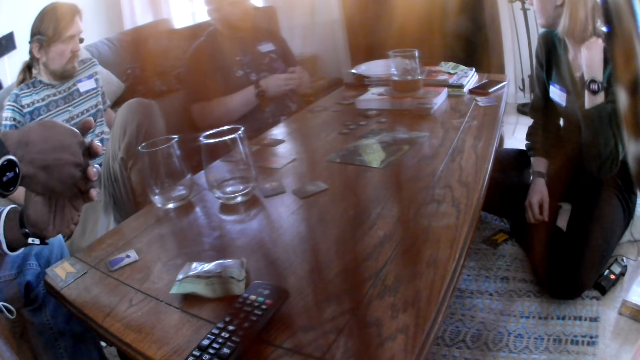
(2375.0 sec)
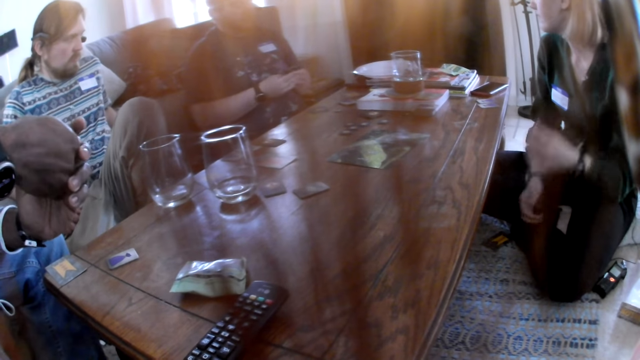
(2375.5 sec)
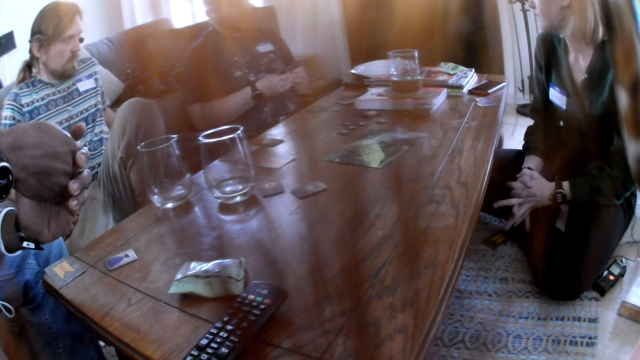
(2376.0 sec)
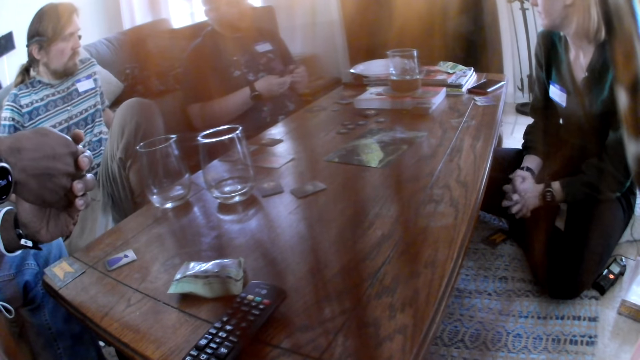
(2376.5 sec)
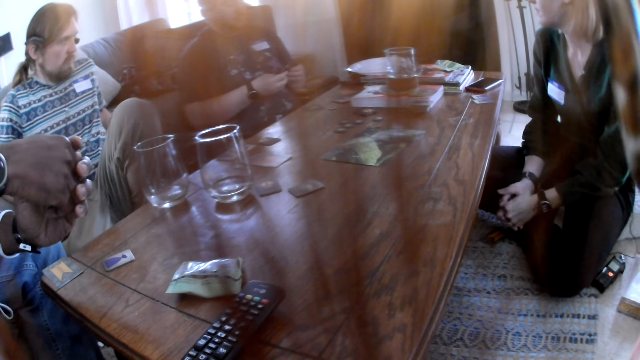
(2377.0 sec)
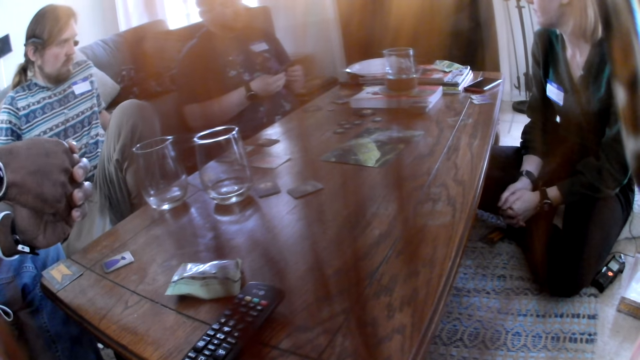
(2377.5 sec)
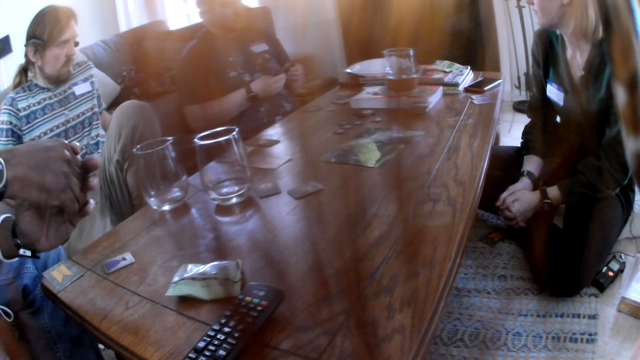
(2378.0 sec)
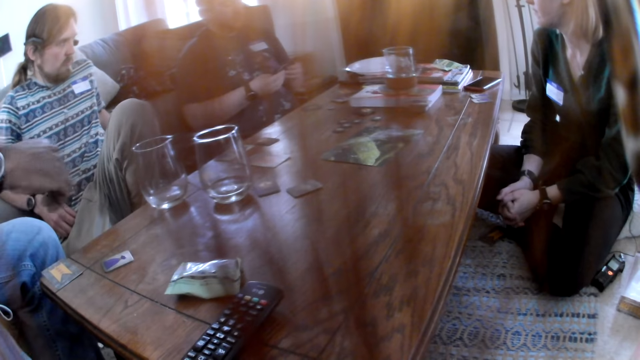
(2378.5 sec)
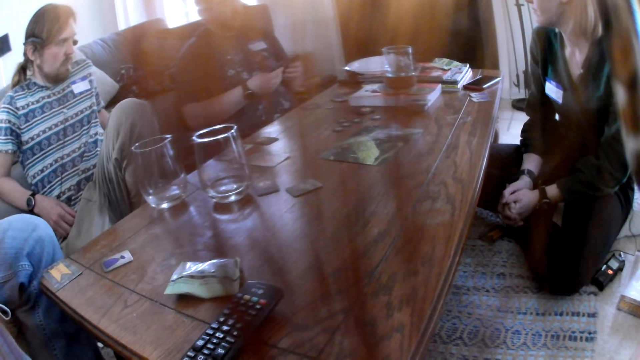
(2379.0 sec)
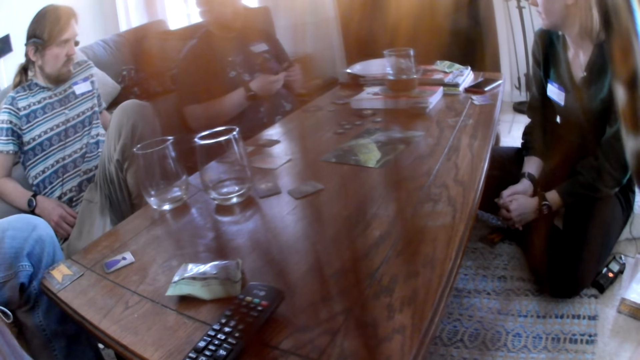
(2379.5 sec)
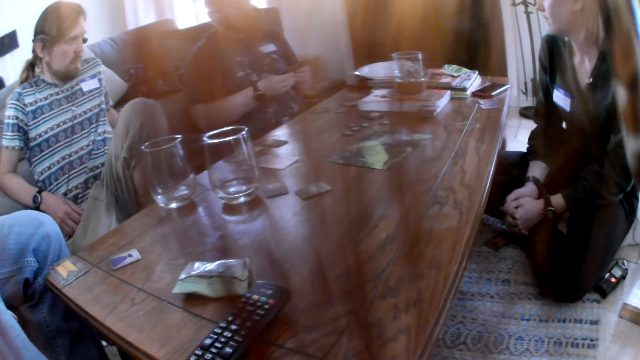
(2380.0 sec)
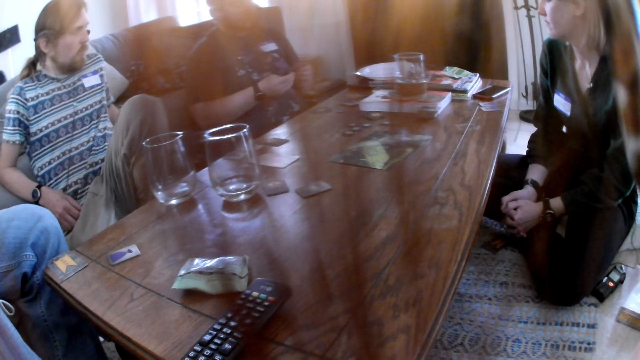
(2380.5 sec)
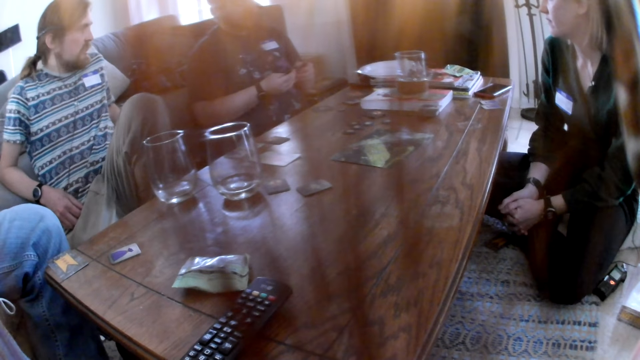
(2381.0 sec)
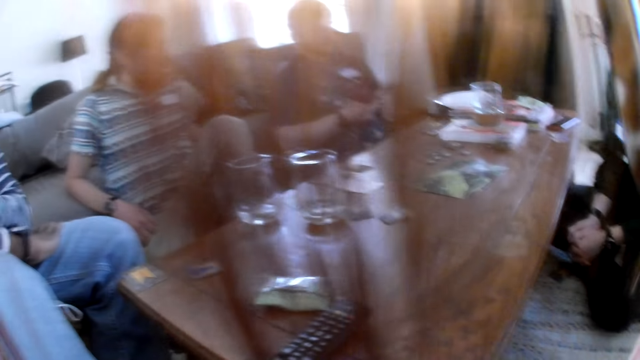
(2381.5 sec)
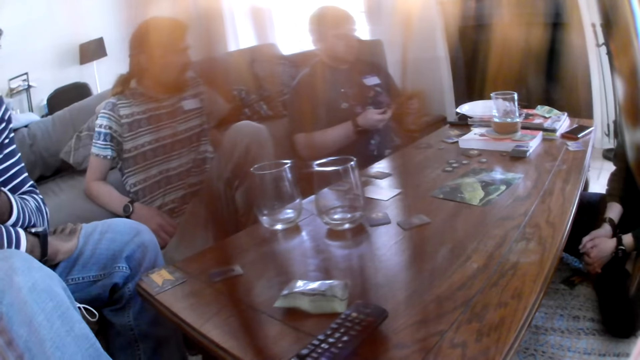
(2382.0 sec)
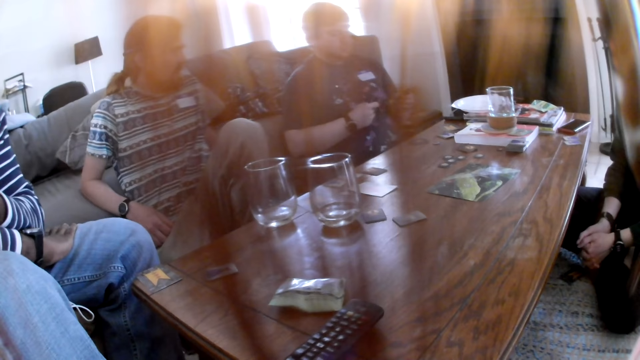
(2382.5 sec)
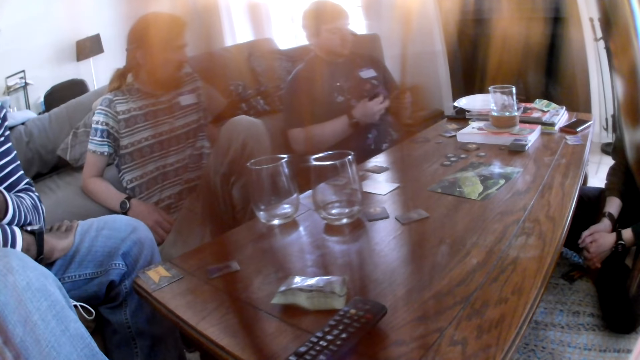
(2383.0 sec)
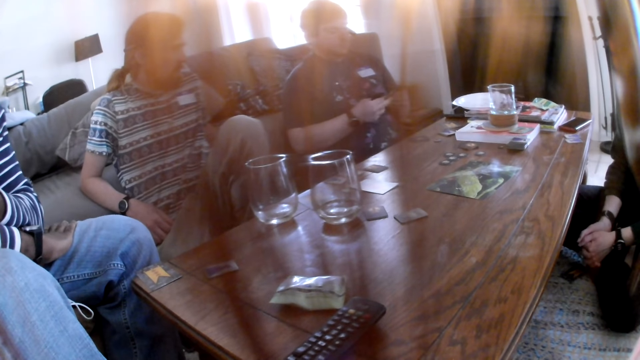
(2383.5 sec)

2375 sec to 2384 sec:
The camera wearer looks around the table. A man interacts with the camera wearer, a woman, another man and a third man.

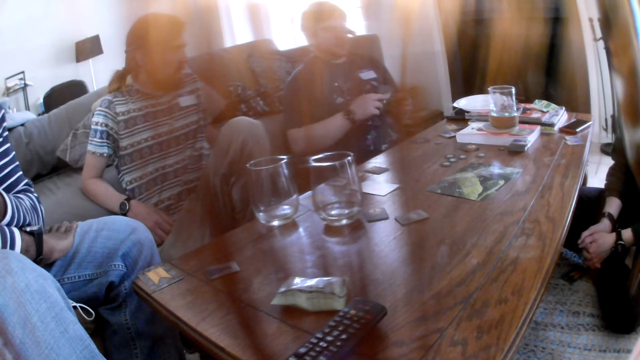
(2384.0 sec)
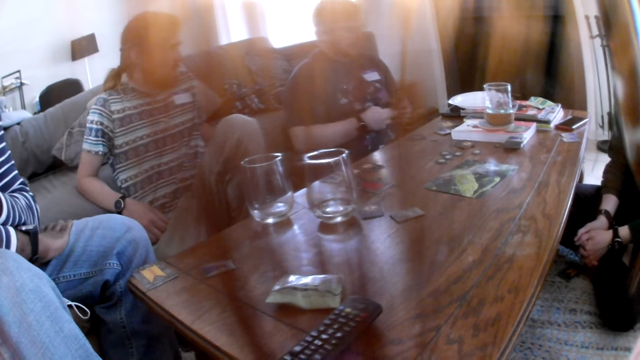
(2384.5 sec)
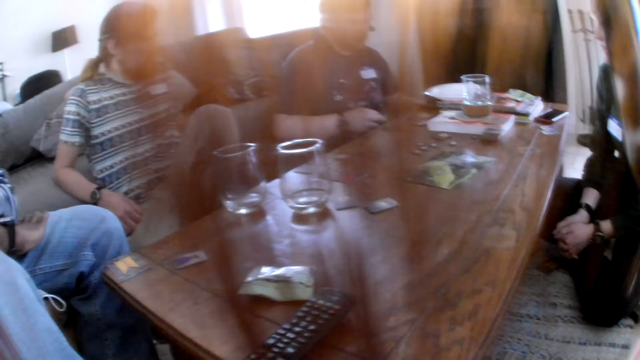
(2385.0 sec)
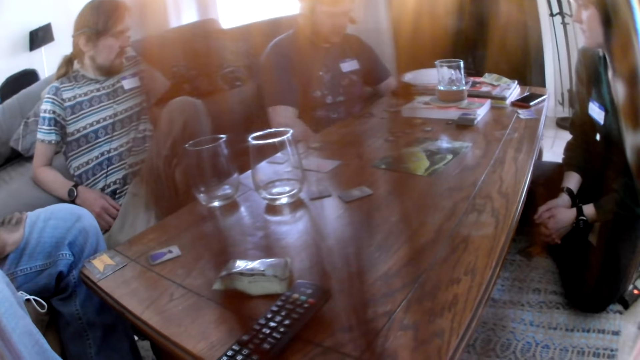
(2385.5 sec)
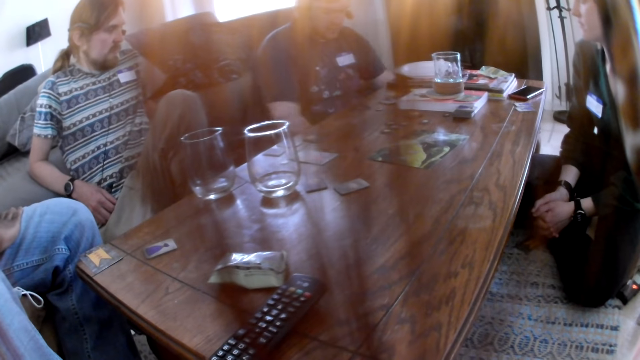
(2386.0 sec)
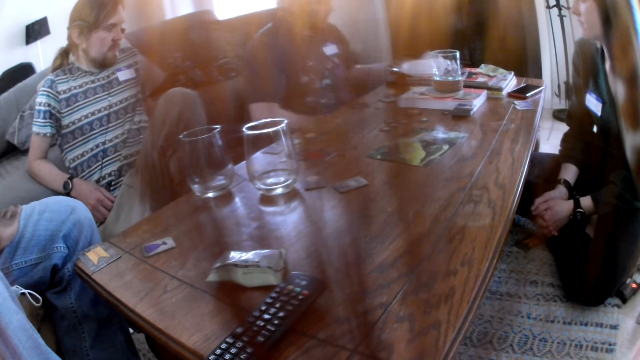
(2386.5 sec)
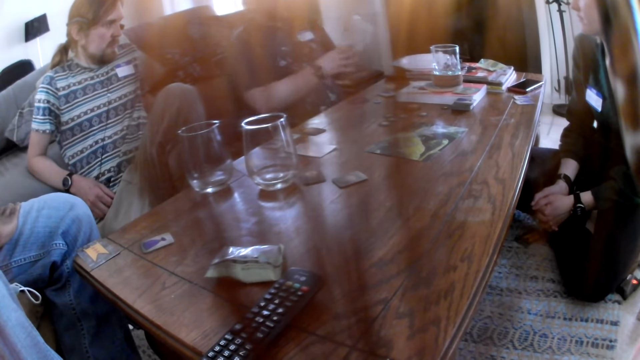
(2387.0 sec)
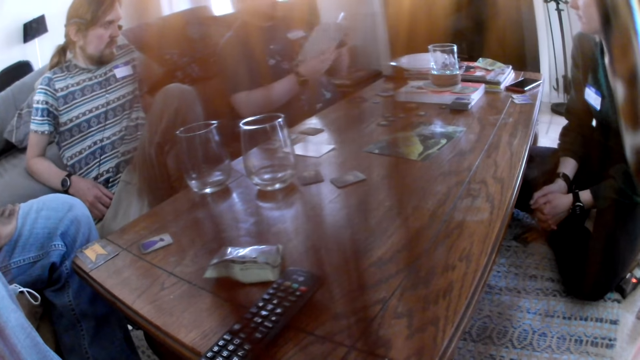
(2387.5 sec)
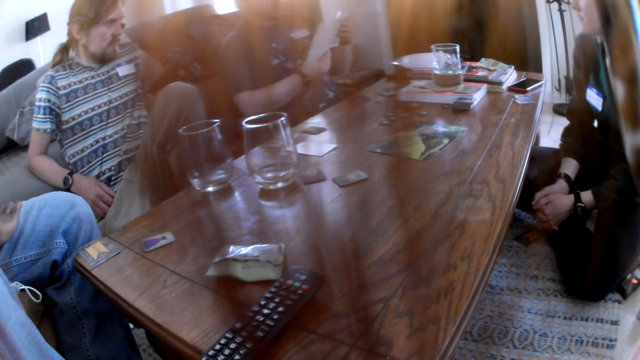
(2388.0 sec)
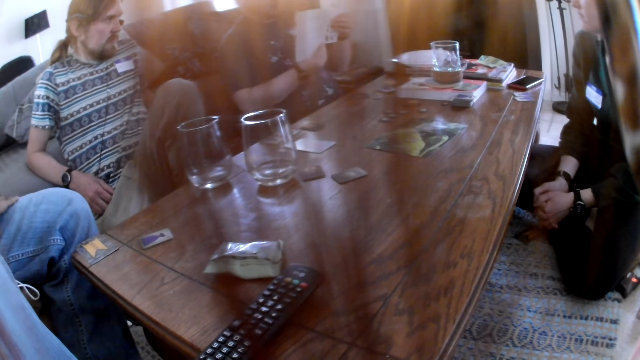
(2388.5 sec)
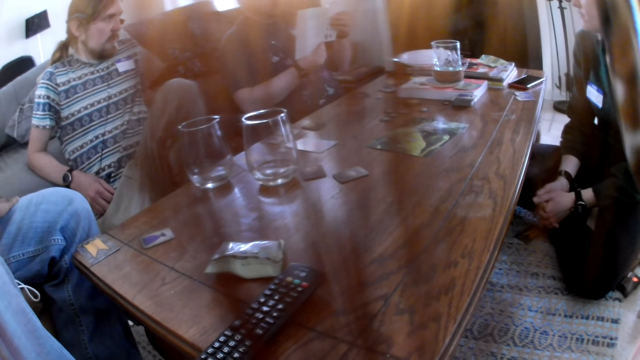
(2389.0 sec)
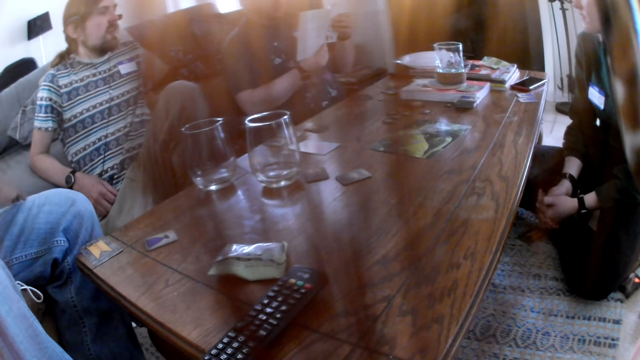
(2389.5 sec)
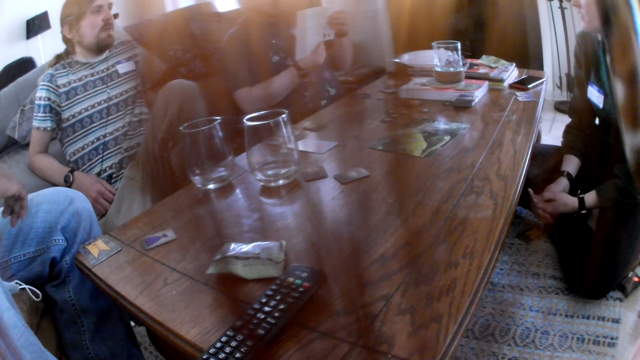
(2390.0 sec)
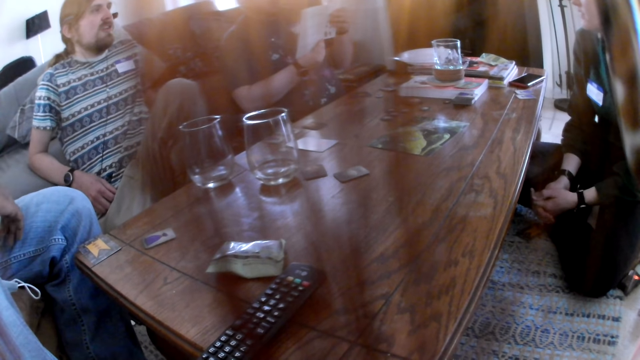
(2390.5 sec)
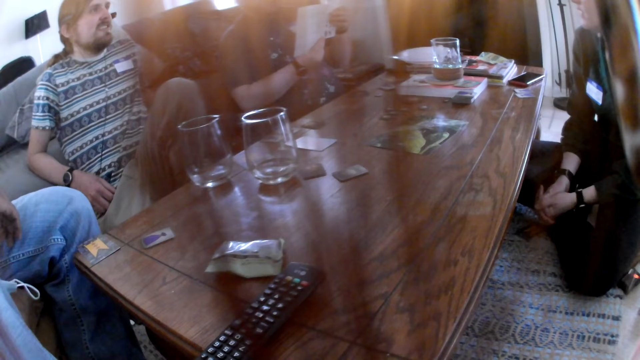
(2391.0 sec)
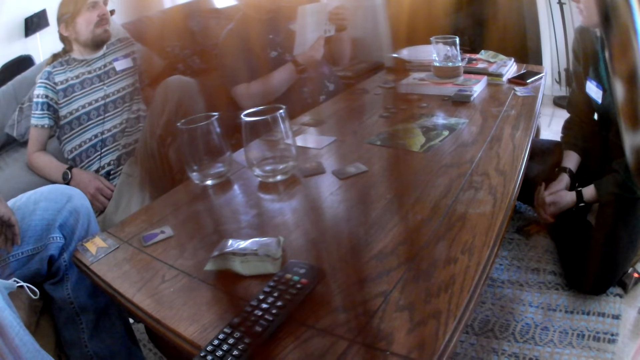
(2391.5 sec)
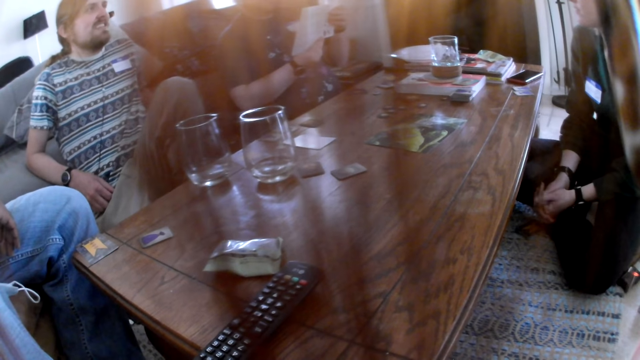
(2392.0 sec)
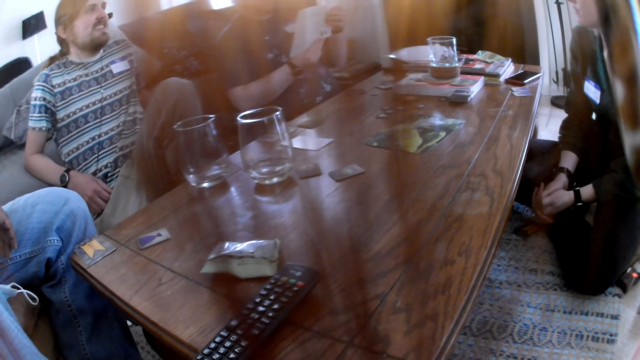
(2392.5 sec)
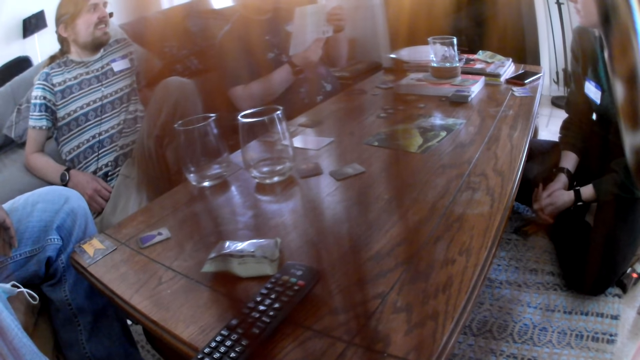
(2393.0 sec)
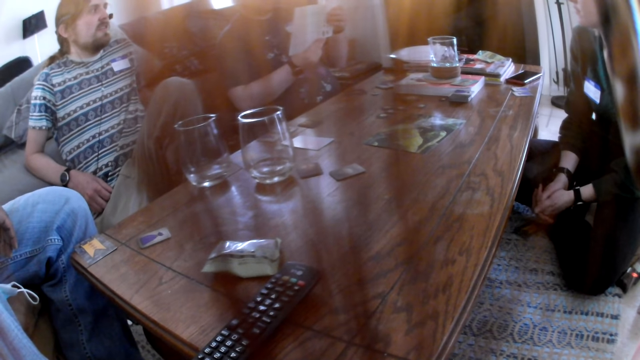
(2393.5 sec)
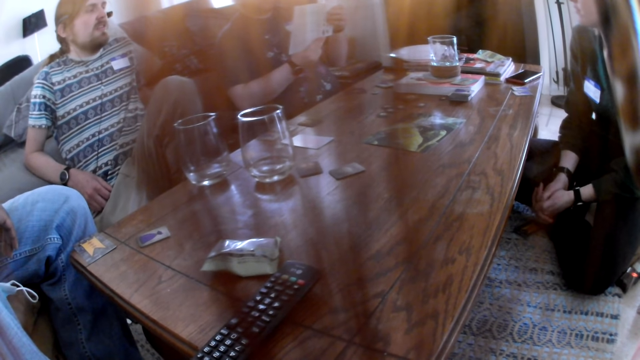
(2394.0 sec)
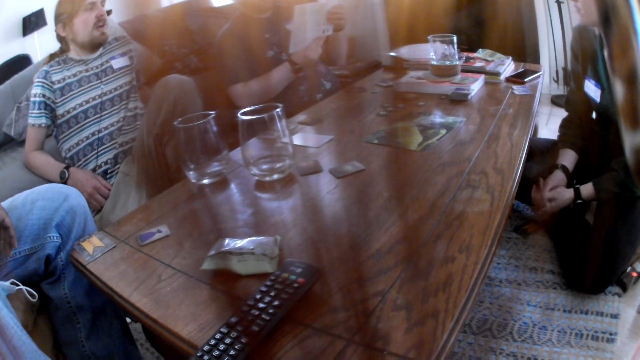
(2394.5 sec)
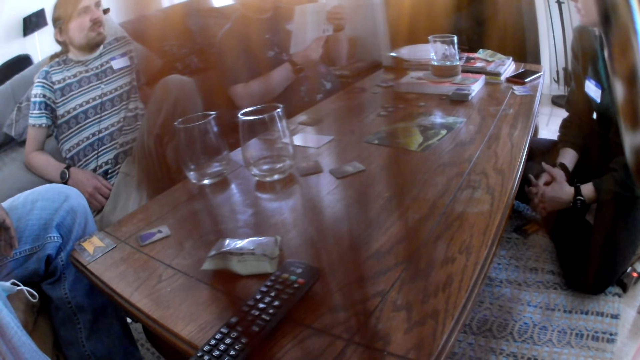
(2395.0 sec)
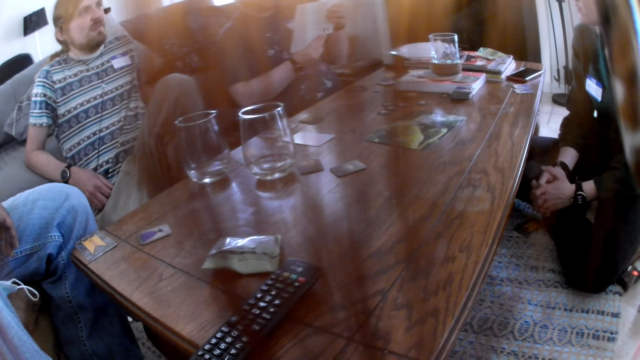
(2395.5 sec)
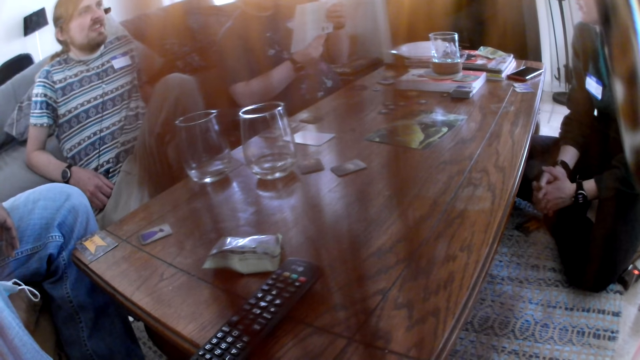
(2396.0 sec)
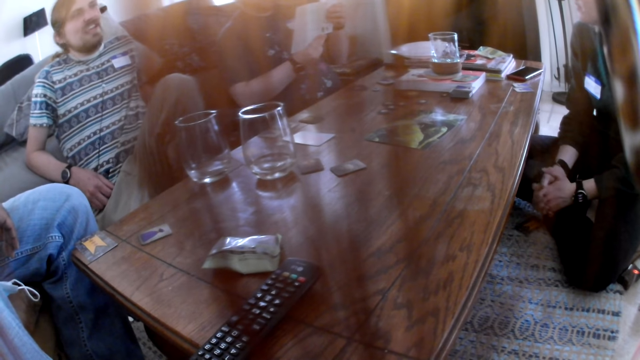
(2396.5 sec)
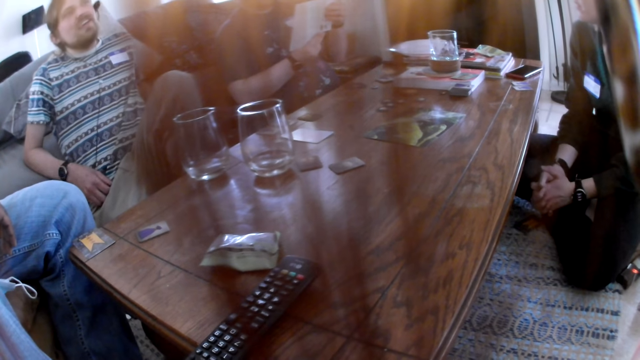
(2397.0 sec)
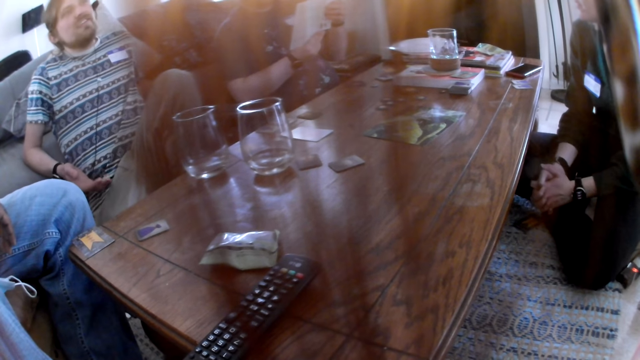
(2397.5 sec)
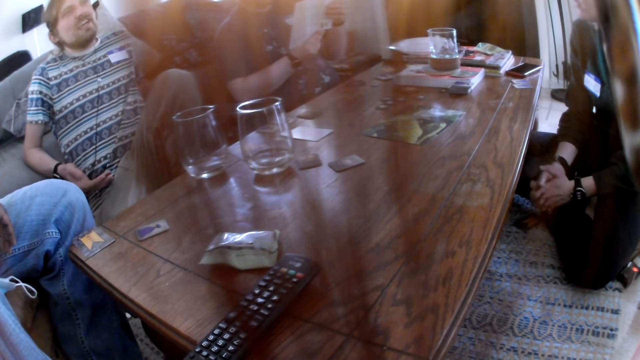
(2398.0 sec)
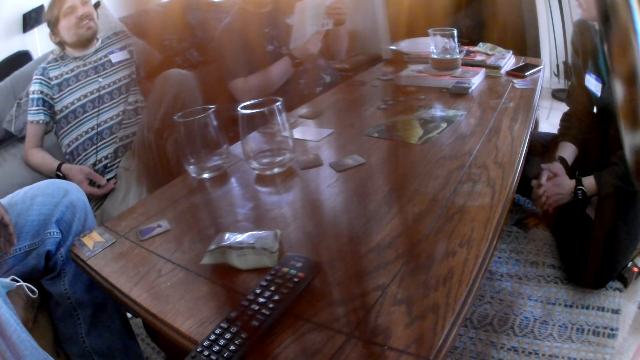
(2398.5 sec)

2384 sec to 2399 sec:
A man picks up a book or manual from the floor with his left hand. He drops the cards in his right hand onto the floor. He holds the book with both hands. He unfolds the manual and stares at the manual. The camera wearer stares at the table.
